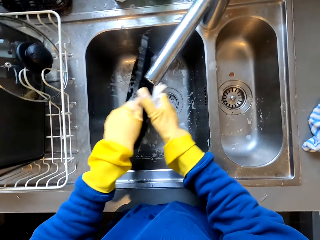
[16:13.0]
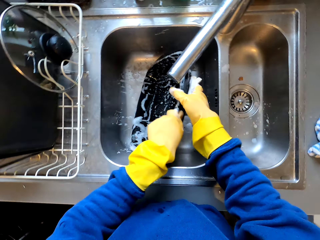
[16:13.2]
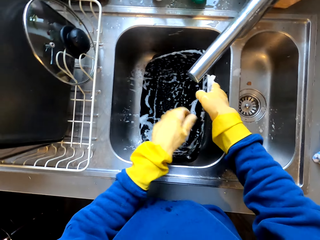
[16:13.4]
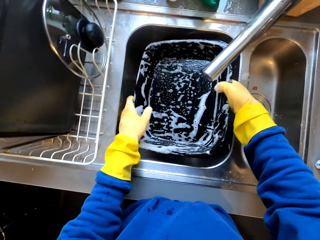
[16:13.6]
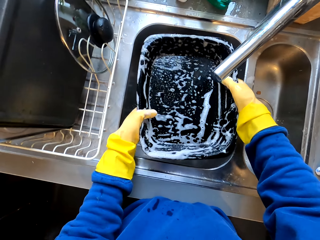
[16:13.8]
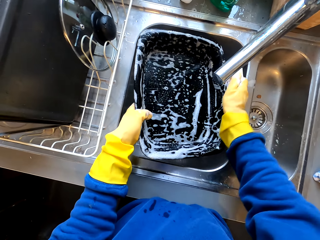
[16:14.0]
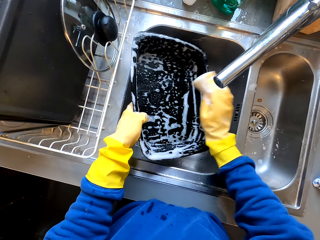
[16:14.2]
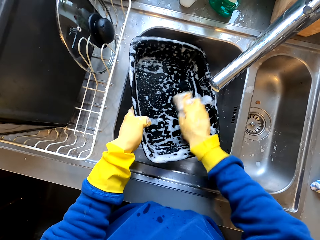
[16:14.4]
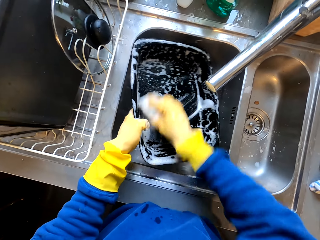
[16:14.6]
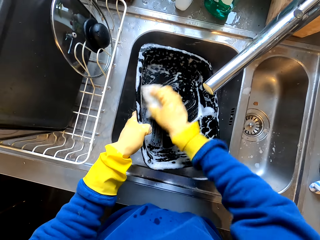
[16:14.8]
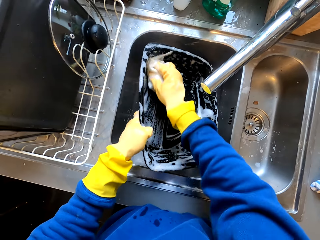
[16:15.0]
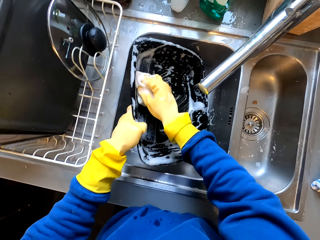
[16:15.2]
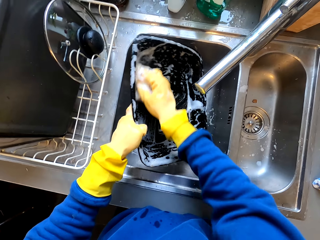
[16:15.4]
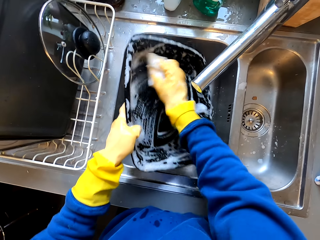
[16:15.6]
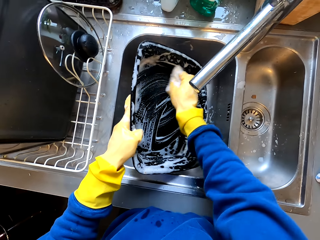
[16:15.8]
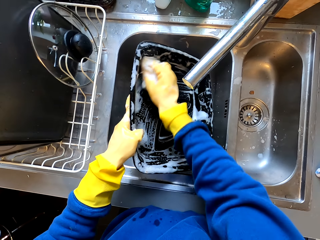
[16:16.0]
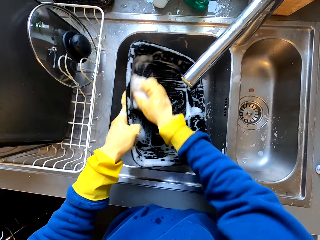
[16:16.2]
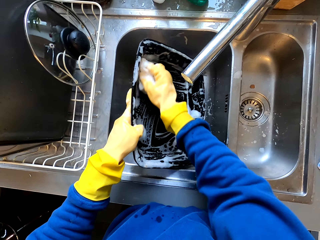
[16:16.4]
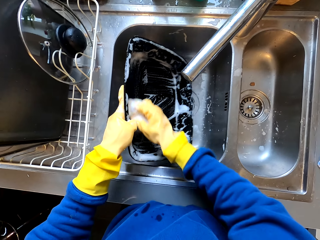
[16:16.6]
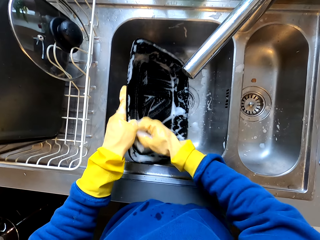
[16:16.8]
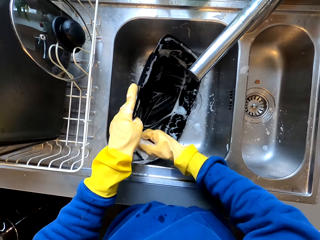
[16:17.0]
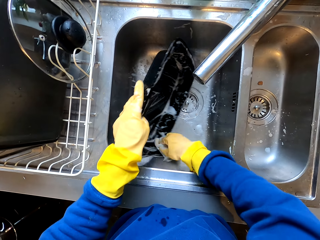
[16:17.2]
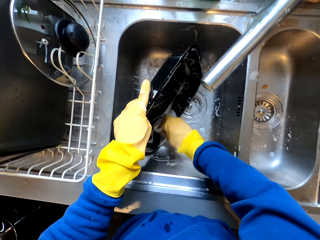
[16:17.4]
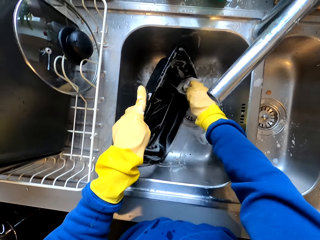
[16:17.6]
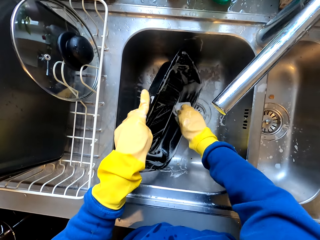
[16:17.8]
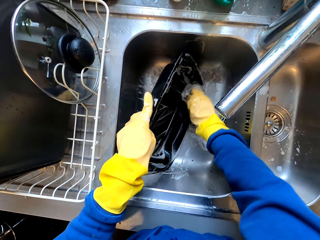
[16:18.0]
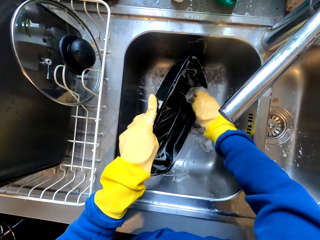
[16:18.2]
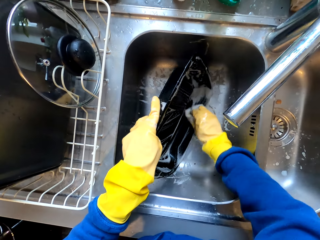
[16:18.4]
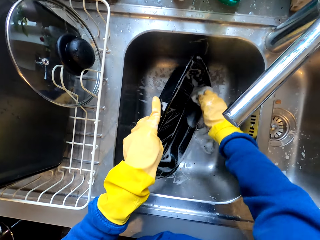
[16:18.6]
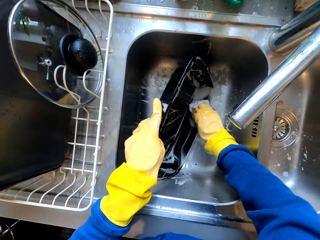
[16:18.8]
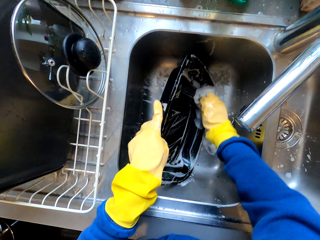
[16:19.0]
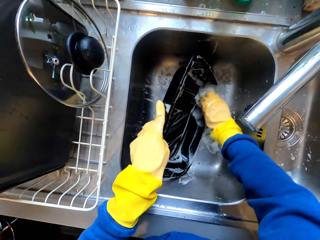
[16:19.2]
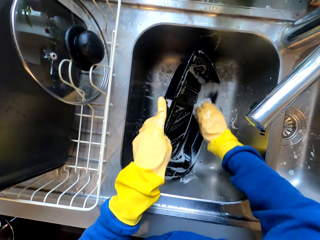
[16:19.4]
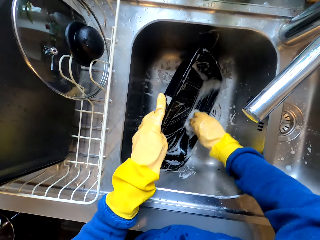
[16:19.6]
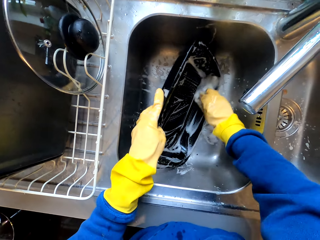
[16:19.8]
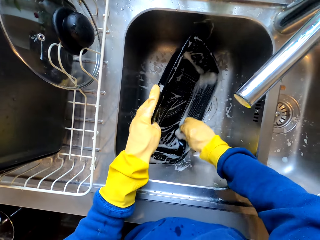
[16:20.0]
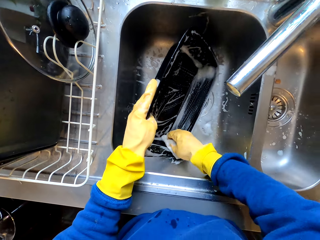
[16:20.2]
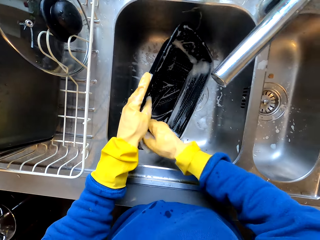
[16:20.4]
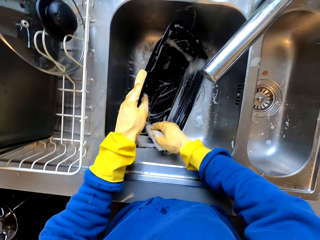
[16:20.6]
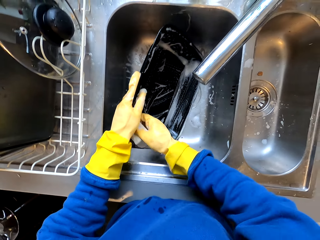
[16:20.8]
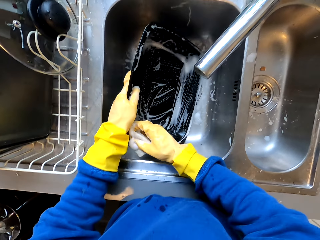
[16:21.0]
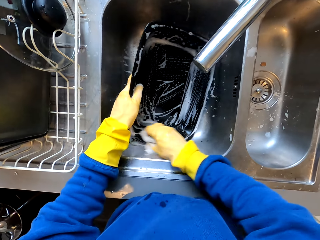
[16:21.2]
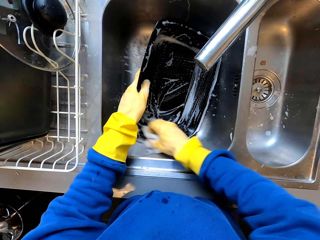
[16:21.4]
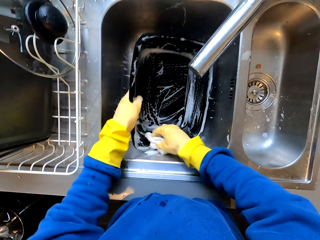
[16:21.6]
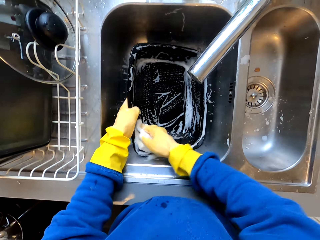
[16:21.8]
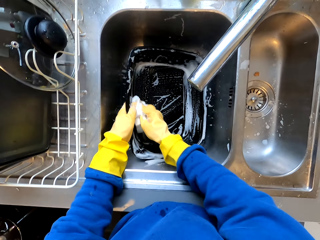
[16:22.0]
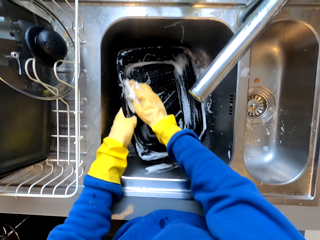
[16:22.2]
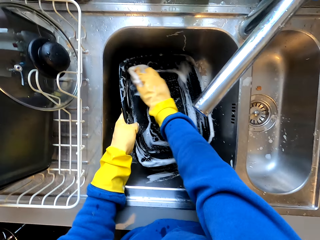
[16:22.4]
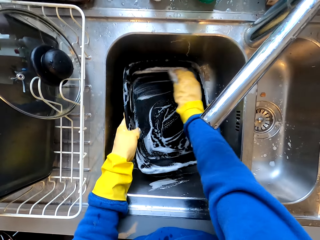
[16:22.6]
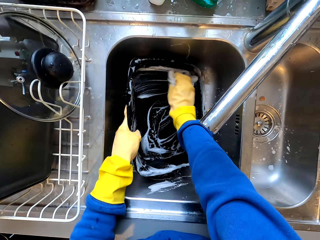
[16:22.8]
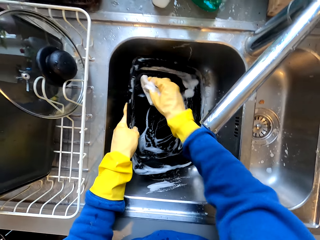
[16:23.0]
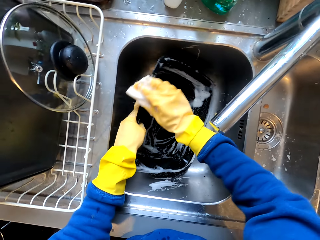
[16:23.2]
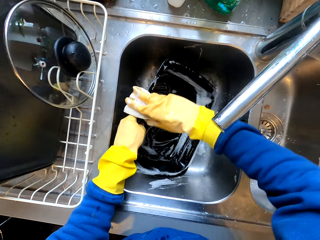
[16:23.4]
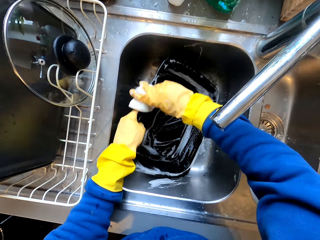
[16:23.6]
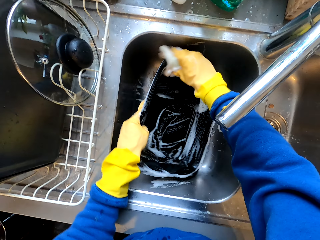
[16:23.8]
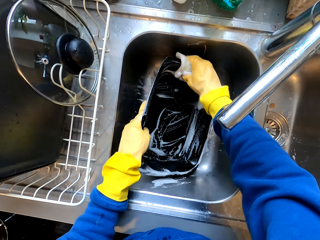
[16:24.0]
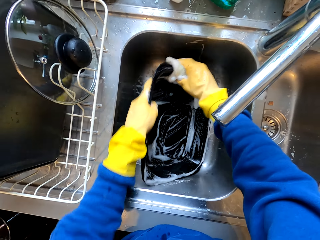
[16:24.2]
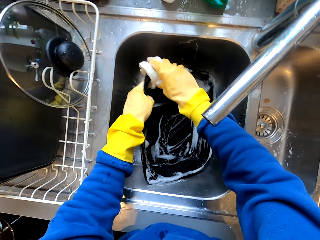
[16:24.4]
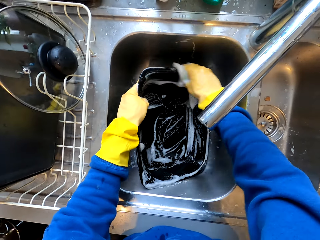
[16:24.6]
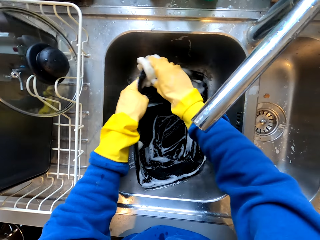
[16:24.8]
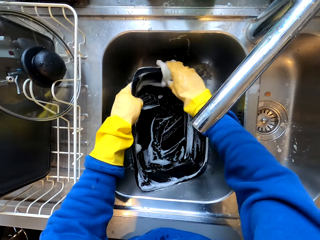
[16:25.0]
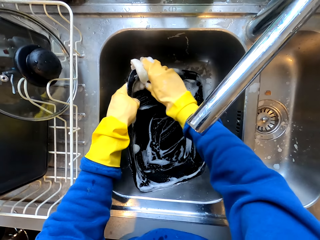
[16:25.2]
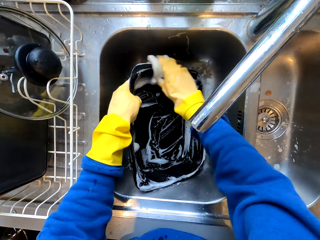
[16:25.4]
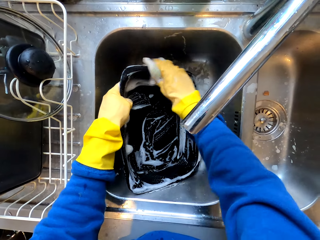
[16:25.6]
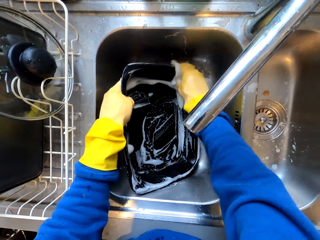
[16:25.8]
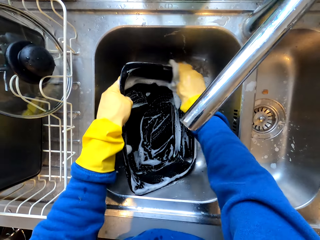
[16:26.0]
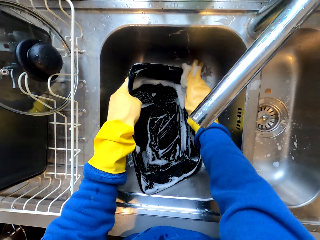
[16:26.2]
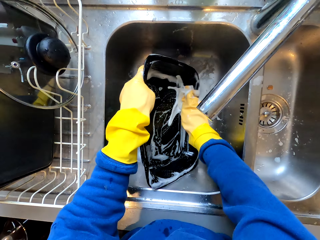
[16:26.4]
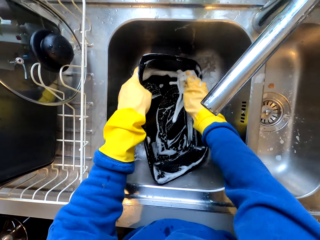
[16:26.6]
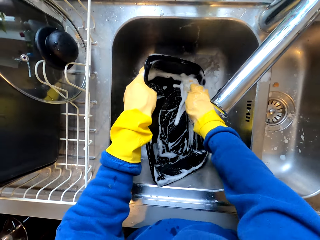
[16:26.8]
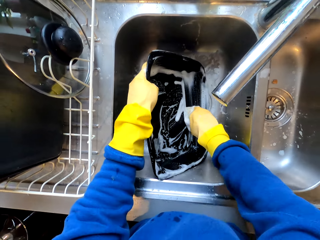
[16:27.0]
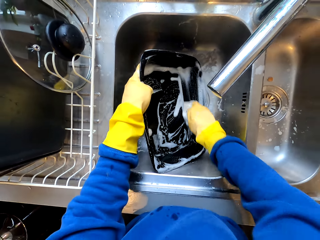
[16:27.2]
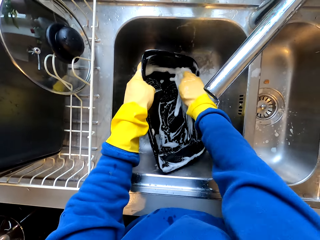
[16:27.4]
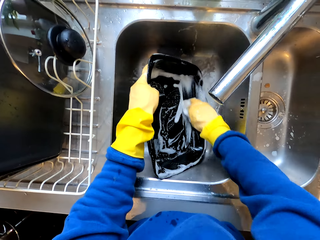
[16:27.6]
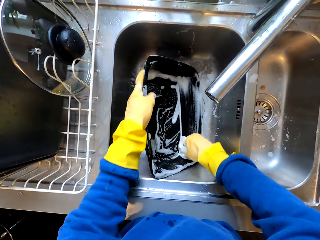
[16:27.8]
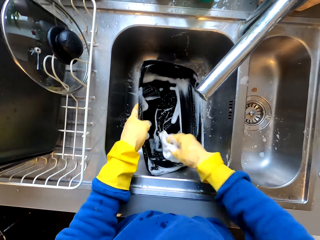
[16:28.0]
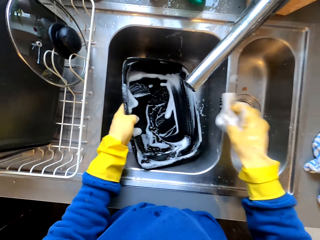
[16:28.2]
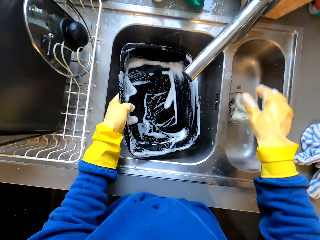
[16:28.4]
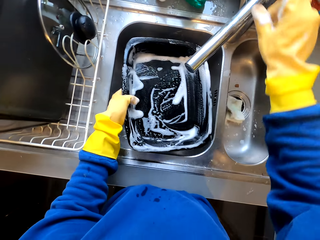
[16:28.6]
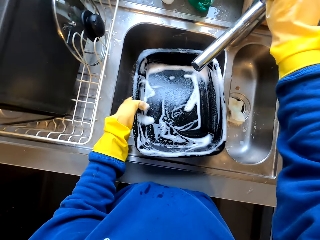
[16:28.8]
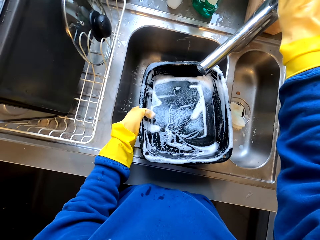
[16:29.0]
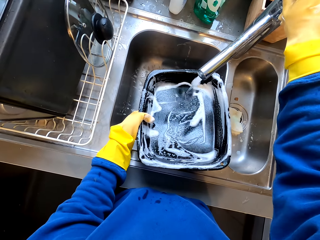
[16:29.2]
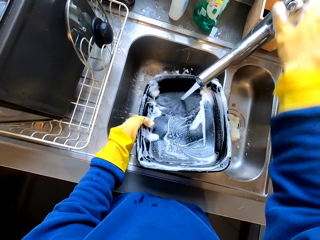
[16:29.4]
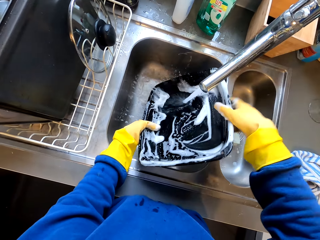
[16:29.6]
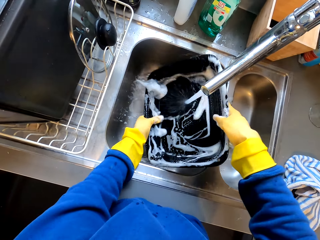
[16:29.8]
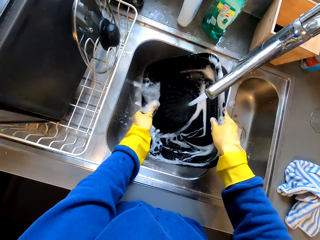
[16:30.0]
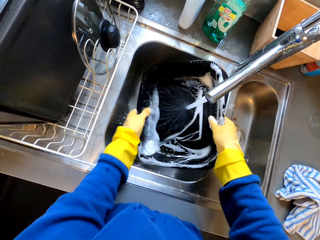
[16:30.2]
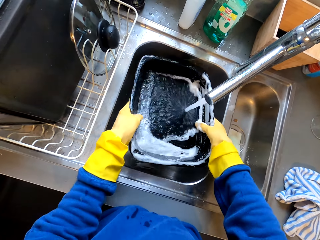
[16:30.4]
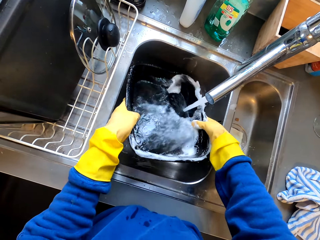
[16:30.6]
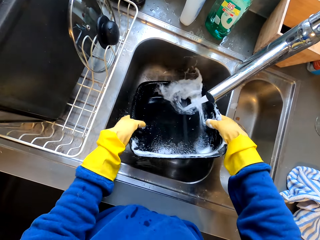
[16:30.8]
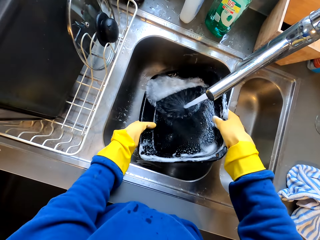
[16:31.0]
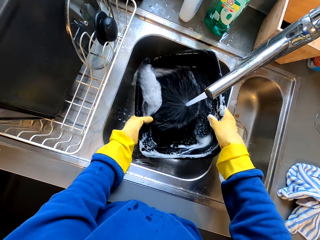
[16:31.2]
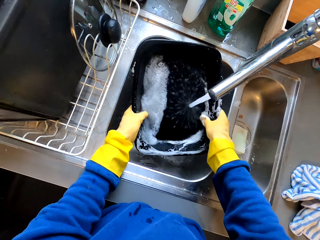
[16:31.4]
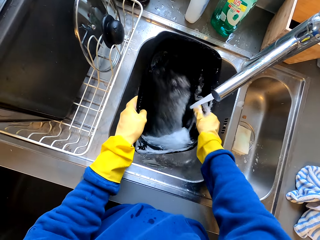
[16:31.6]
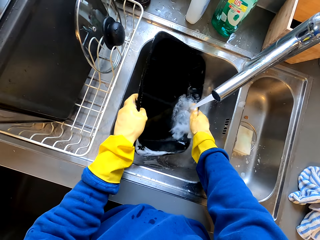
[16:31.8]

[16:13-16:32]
The camera wearer turns the tray. They clean the tray. They drop the sponge in the sink. They turn on the tap. They rinse the tray.

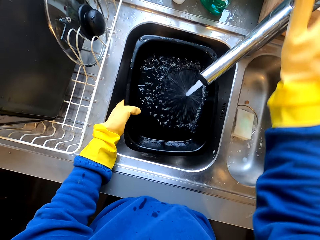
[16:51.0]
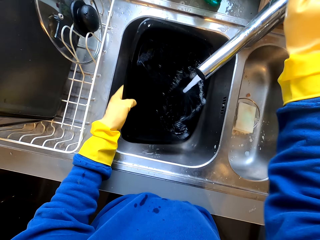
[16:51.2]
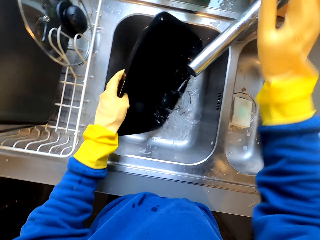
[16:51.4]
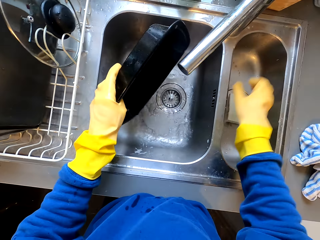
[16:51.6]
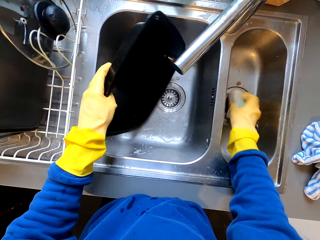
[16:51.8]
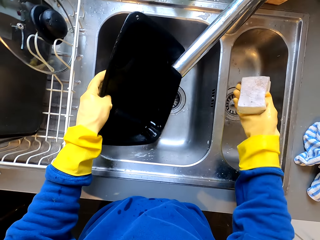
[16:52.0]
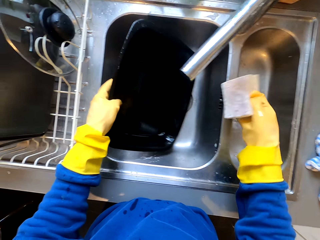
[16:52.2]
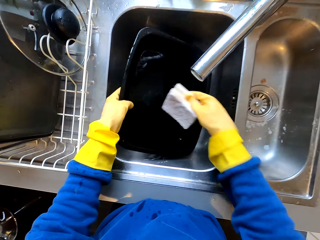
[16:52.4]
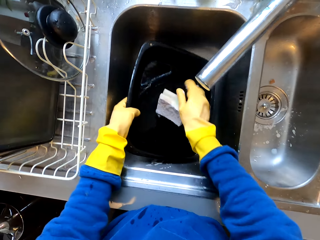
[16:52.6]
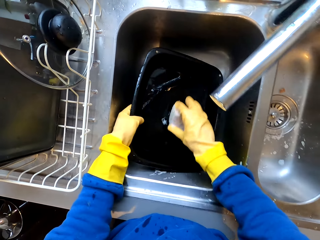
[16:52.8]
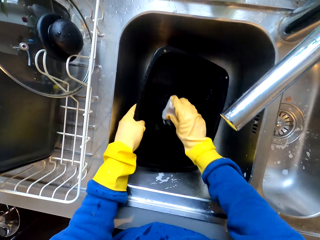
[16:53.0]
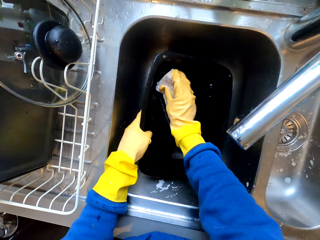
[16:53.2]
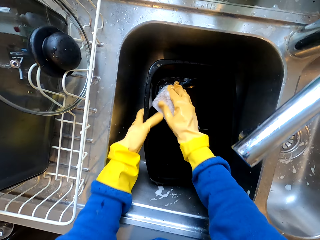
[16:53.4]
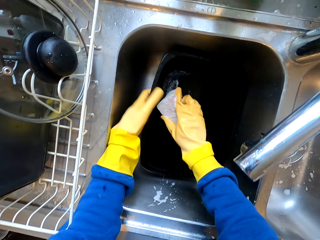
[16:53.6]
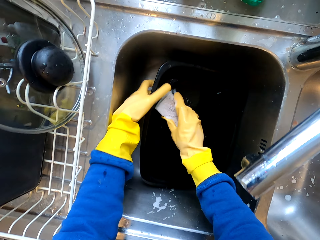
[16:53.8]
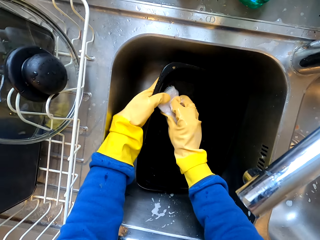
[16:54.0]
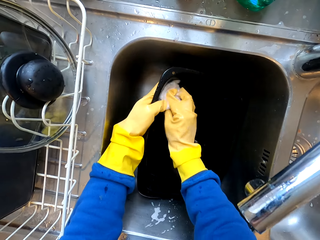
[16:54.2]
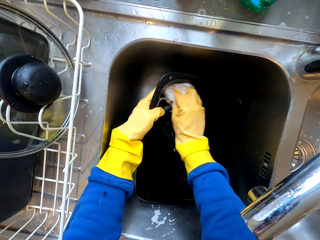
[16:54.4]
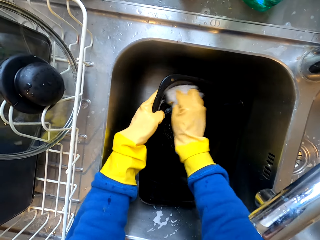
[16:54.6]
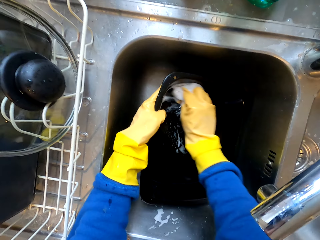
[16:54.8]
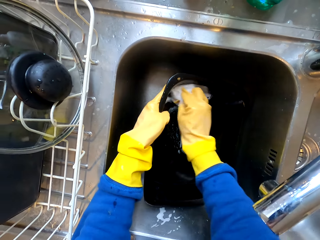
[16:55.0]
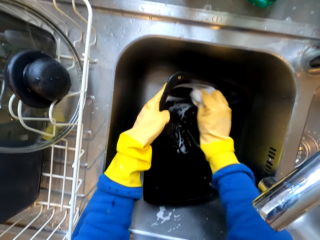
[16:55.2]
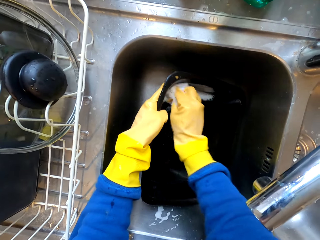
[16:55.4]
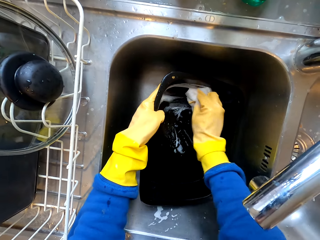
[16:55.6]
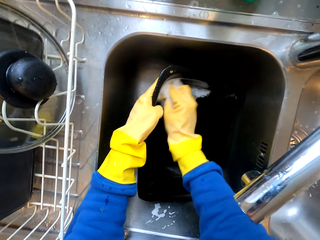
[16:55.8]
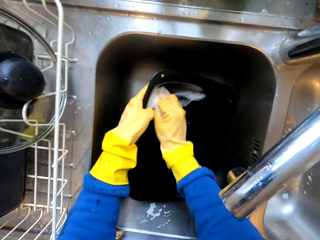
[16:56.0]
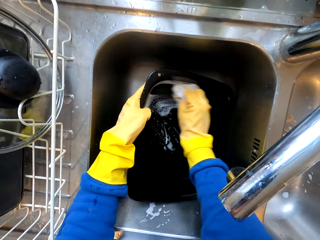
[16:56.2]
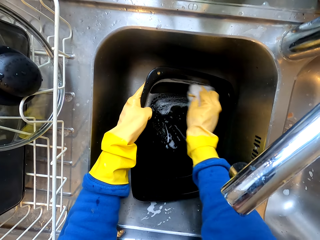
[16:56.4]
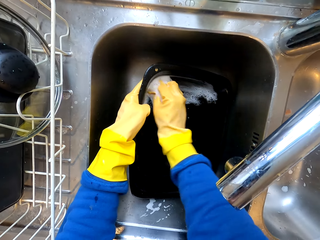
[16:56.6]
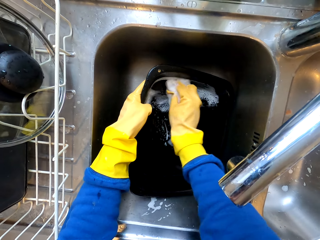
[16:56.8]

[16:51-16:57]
The camera wearer turns off the tap. They pick up a sponge. They drop the tray. They clean the tray.
